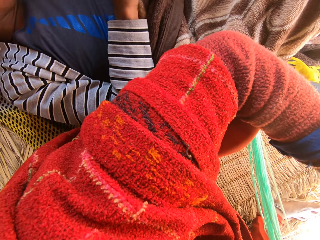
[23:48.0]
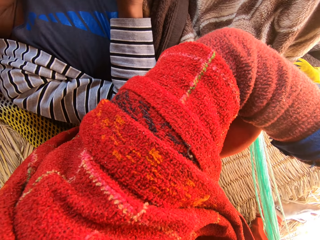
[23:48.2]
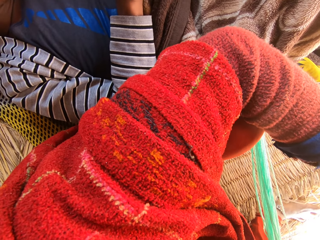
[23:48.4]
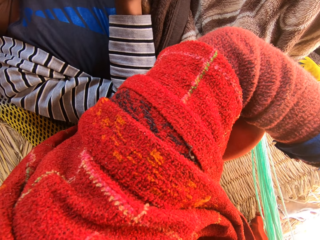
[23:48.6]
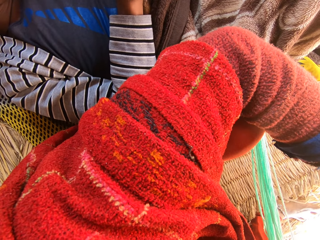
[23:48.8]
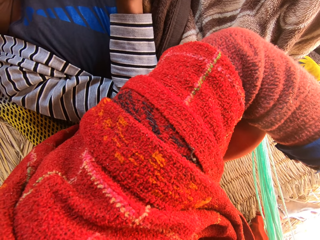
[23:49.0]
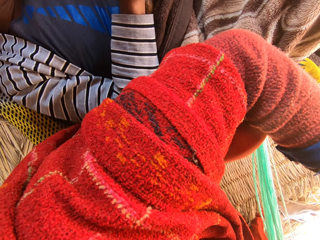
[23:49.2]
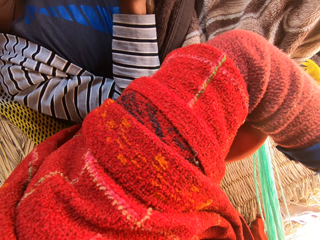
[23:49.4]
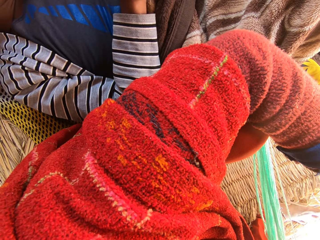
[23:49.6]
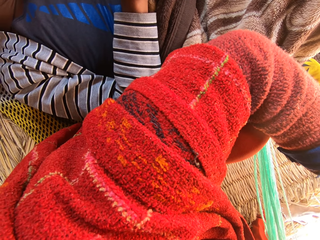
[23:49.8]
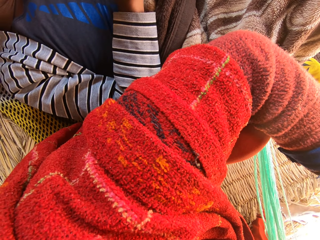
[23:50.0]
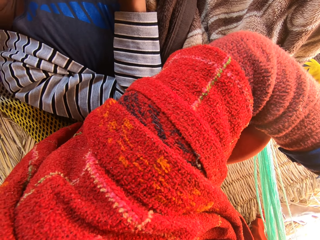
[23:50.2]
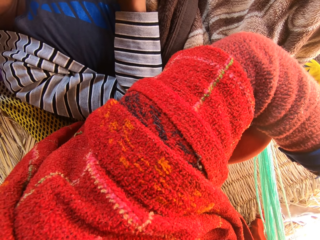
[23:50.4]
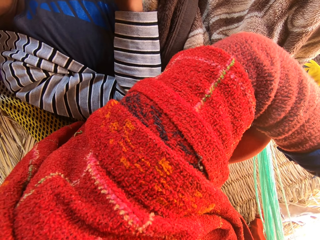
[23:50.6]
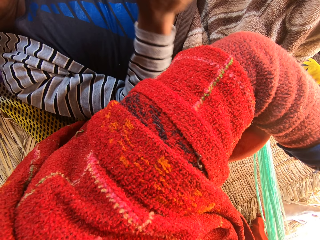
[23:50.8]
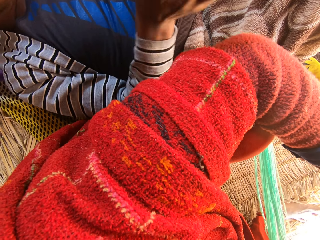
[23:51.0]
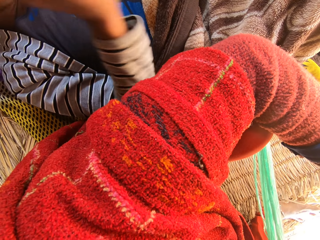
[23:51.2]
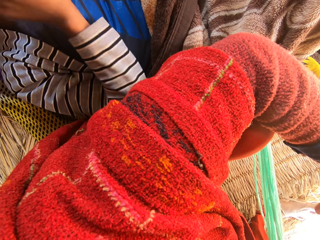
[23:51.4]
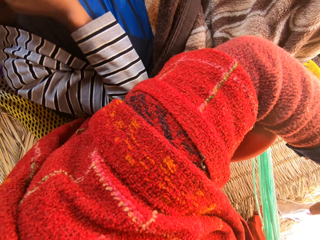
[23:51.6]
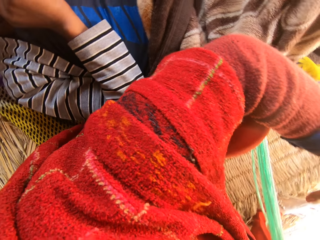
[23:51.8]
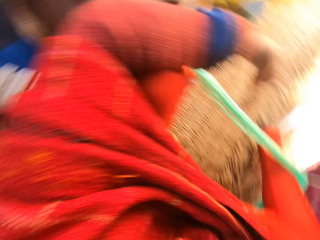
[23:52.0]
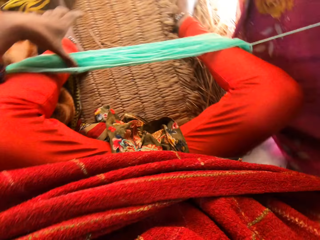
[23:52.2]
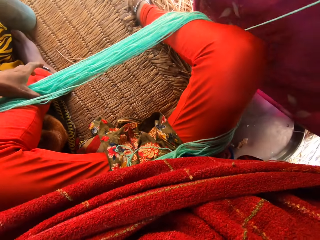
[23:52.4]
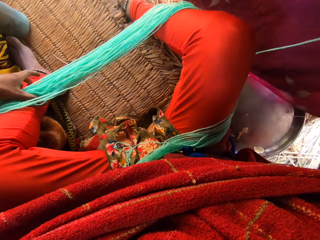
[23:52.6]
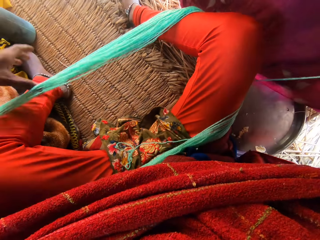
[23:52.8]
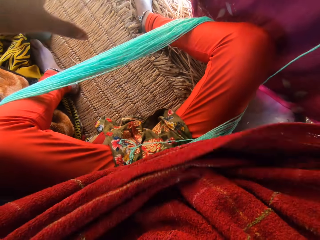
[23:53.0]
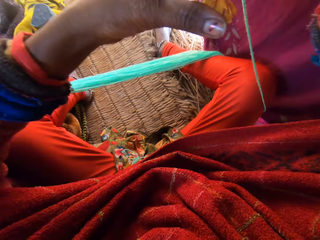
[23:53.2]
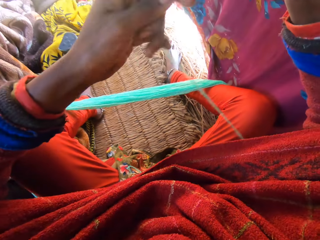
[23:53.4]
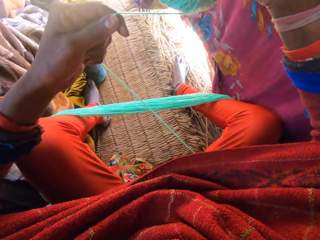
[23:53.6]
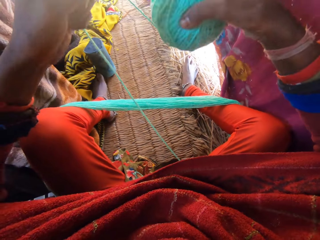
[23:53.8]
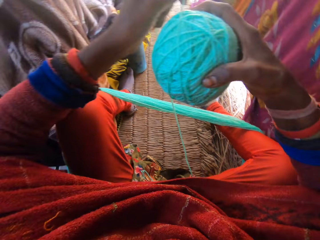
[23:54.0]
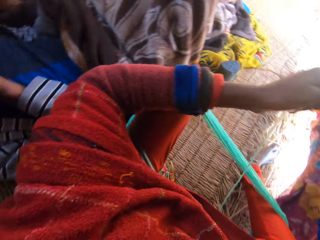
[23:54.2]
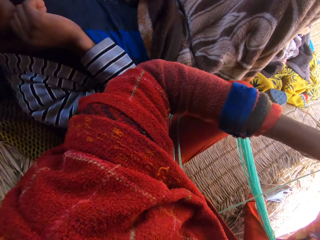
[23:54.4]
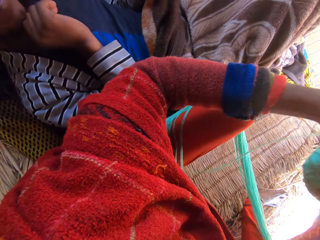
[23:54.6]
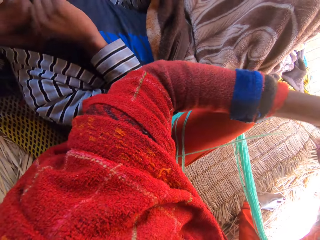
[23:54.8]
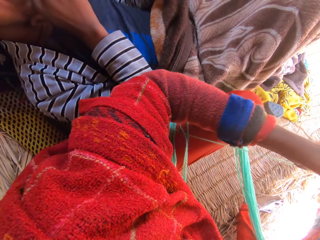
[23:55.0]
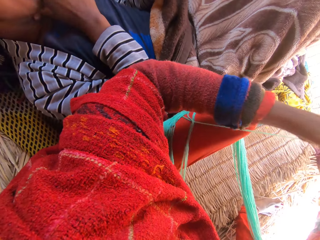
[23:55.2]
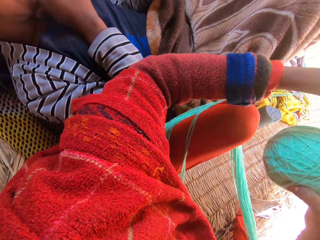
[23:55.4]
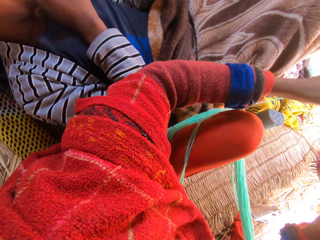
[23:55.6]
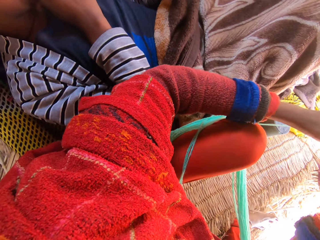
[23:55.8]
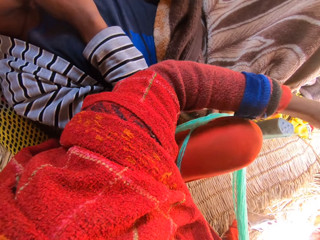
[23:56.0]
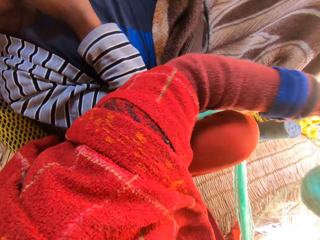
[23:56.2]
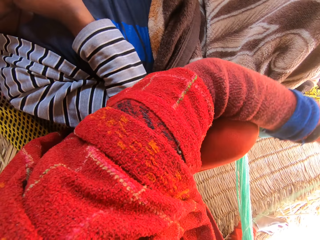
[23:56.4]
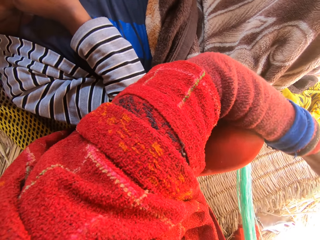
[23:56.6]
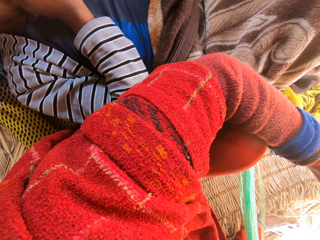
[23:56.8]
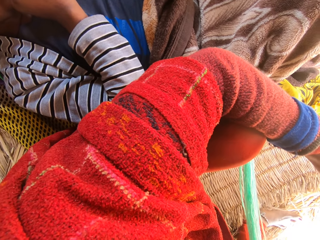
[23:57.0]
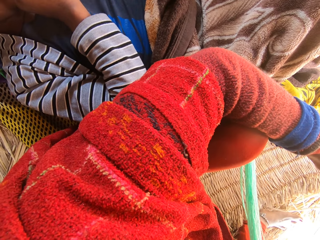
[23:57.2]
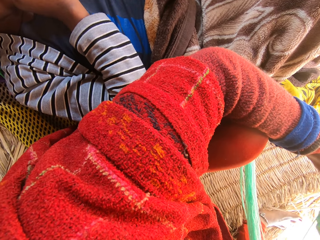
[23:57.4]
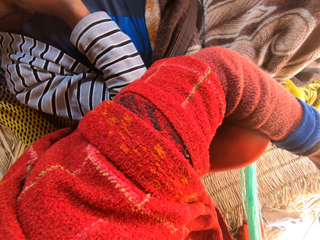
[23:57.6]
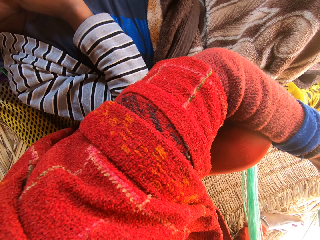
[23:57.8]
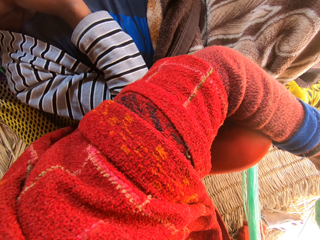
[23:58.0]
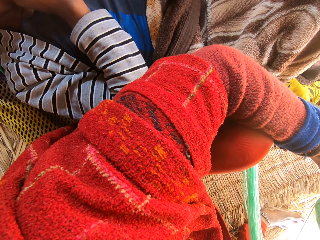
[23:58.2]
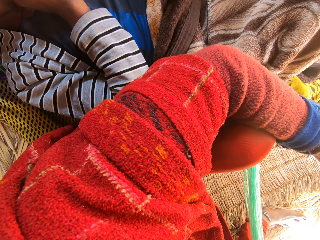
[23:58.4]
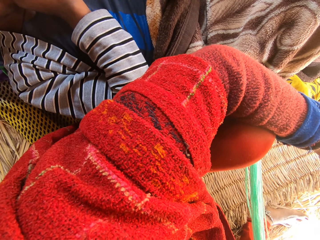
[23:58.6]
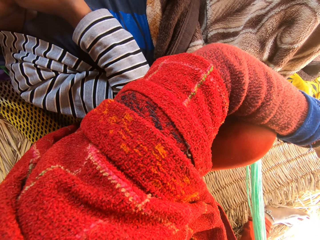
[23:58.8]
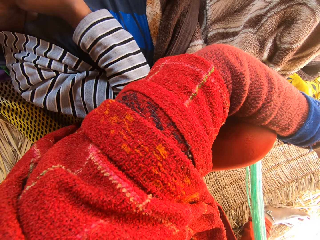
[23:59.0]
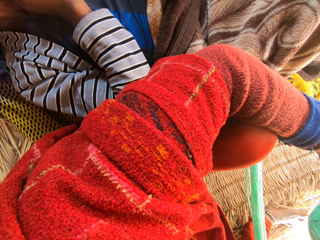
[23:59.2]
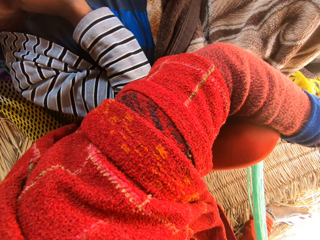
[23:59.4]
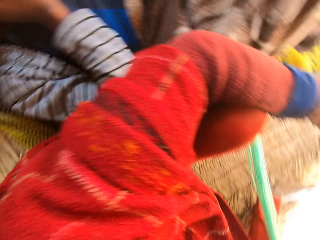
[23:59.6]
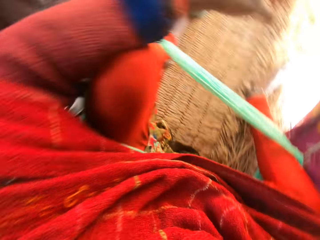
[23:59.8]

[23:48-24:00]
The camera wearer aligns the yarn with legs. They fold the yarn into one big round.

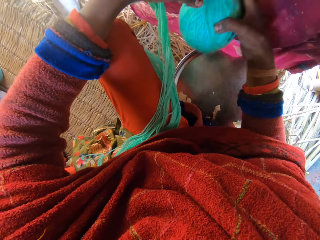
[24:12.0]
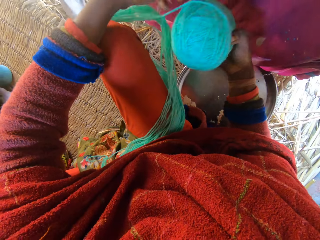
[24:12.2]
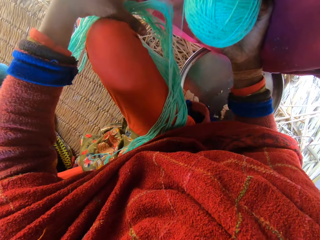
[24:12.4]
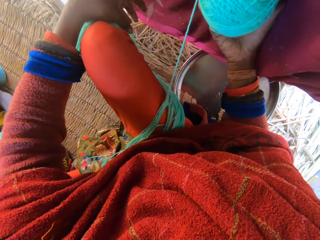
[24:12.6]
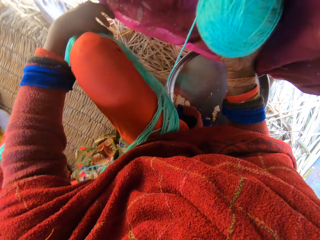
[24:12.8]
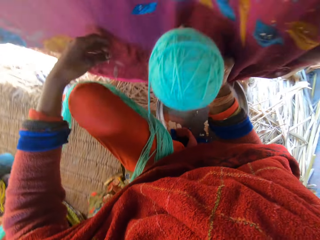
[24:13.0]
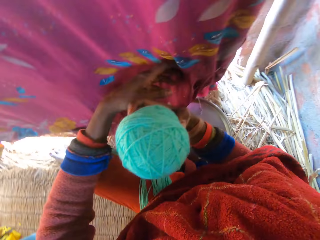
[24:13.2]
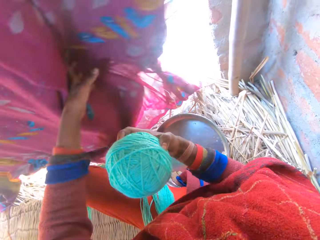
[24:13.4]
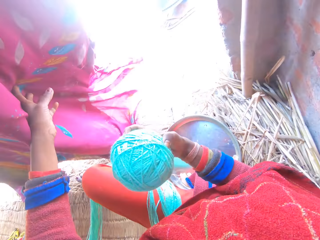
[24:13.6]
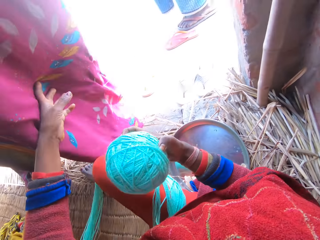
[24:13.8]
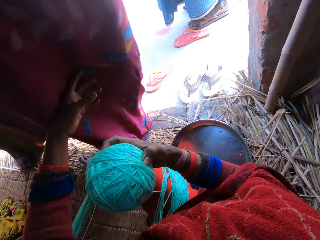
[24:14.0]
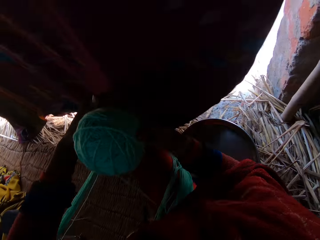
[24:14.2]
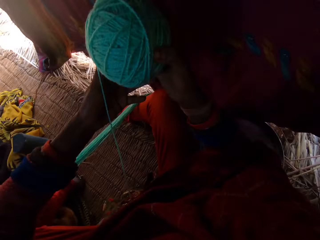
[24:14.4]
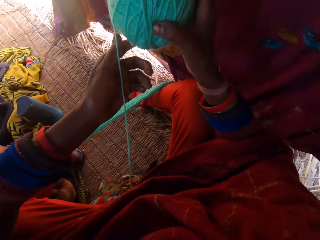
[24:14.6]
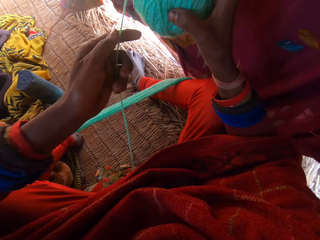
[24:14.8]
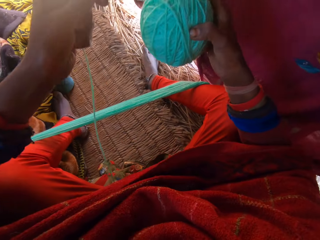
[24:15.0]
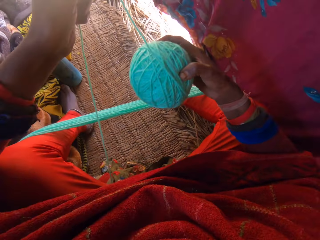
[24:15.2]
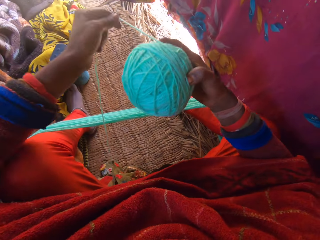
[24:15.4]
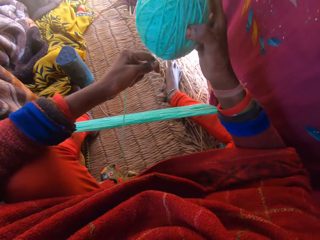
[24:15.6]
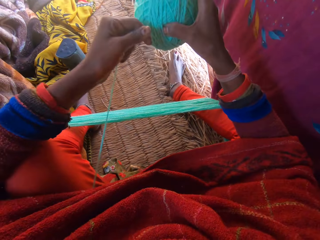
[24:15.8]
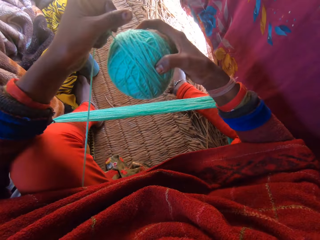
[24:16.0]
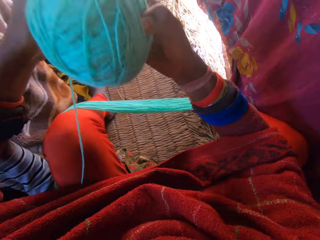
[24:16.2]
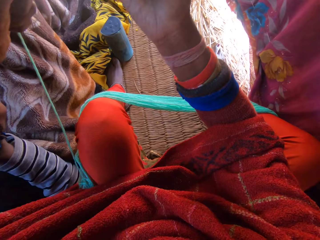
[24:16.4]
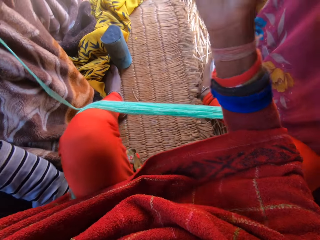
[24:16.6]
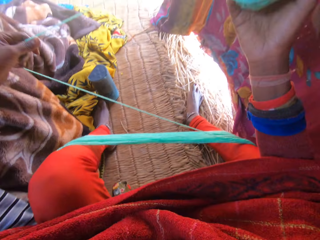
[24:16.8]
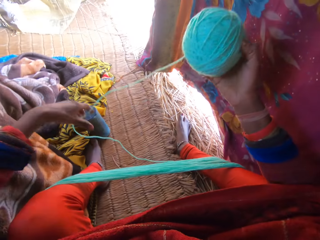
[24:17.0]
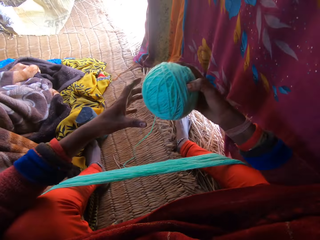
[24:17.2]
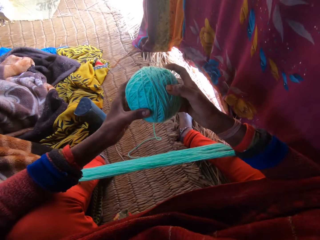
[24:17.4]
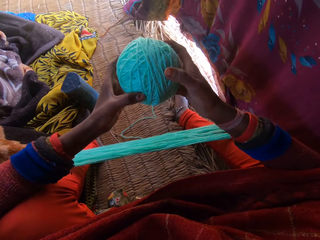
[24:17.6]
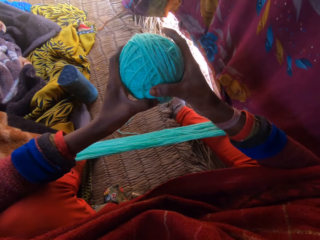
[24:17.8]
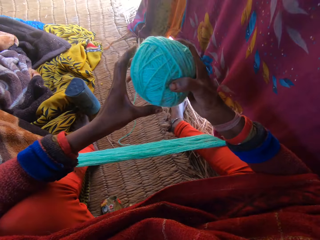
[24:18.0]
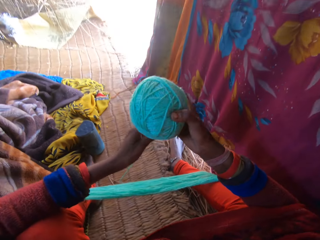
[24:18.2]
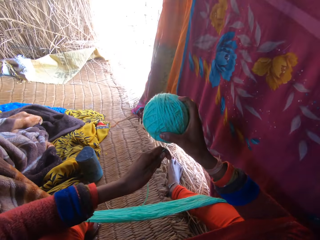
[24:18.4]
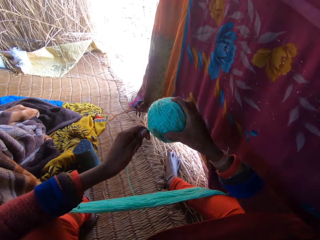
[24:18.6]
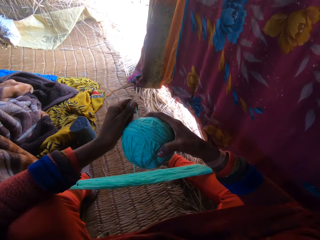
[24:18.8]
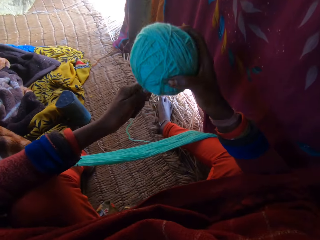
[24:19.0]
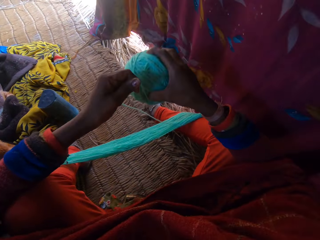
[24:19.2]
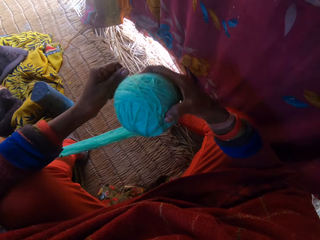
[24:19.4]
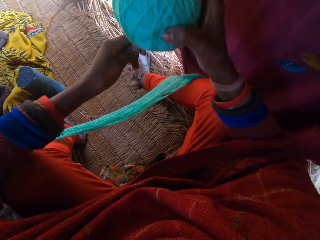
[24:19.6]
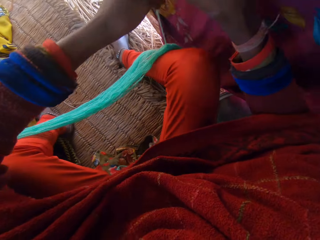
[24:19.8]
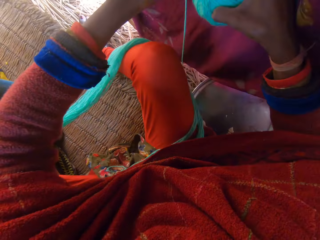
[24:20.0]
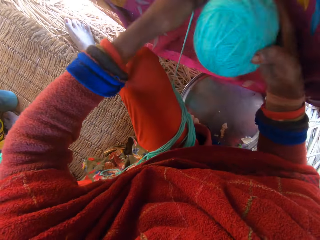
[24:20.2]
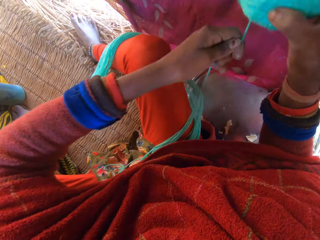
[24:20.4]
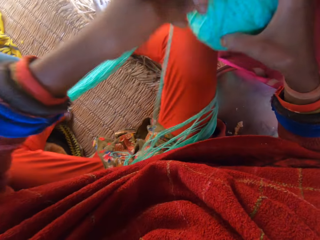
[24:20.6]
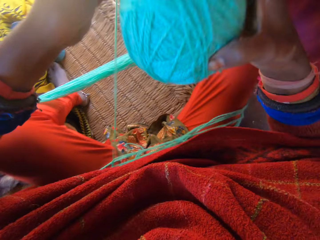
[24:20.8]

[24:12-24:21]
The camera wearer adjusts a hanging wrapper beside her with her left hand. She opens a curtain. A man walks past the camera wearer. The camera wearer reels the wool with her hands. She folds the yarn into one big round.
